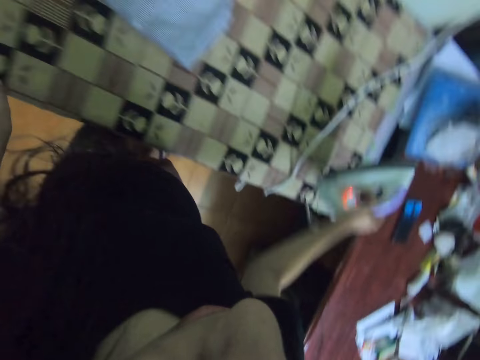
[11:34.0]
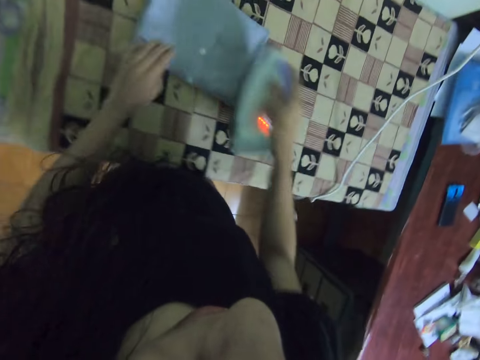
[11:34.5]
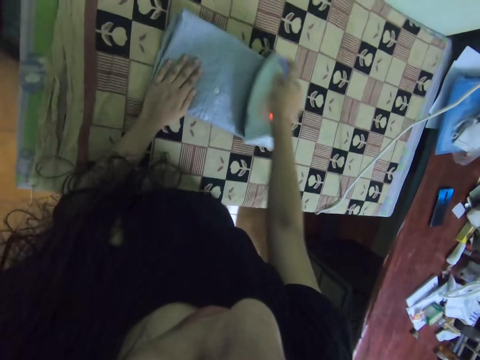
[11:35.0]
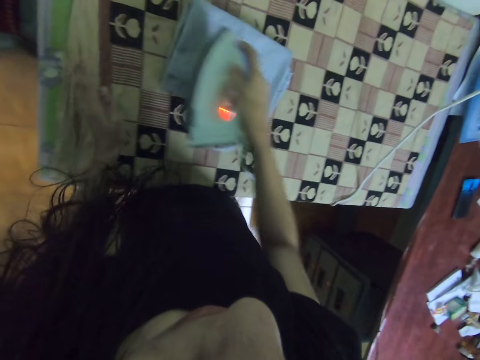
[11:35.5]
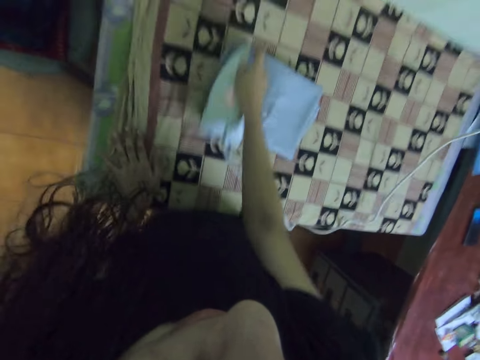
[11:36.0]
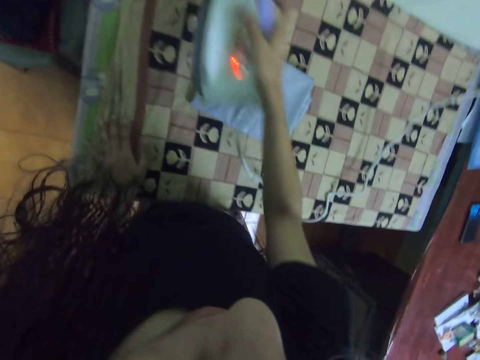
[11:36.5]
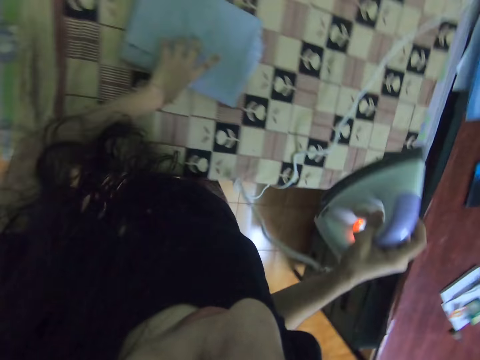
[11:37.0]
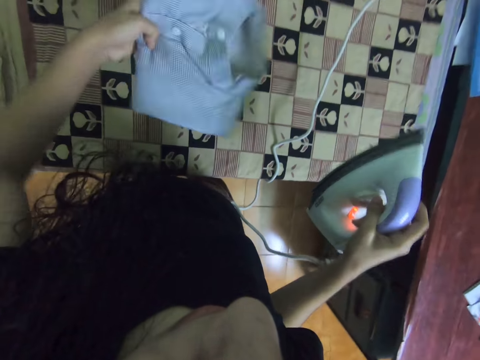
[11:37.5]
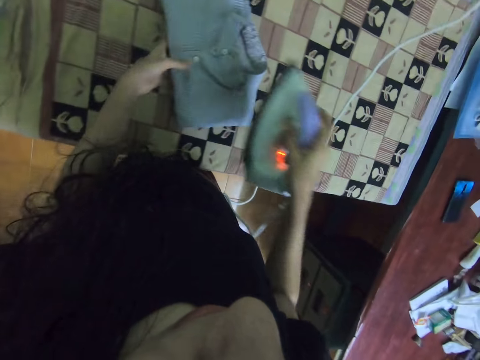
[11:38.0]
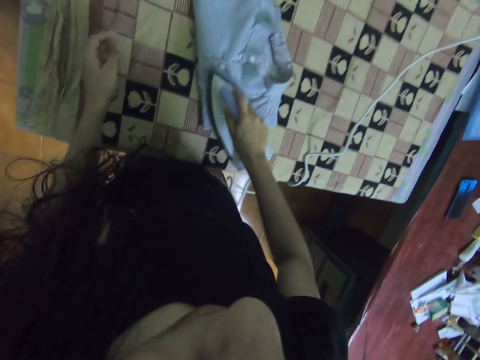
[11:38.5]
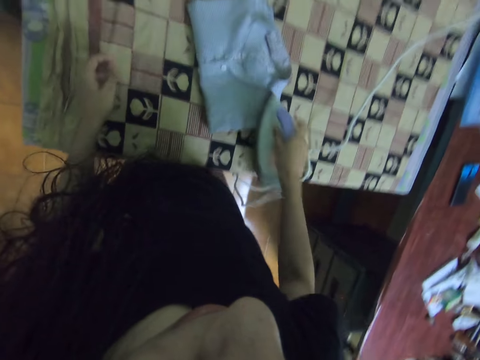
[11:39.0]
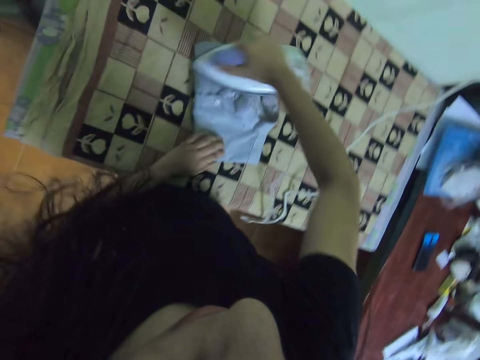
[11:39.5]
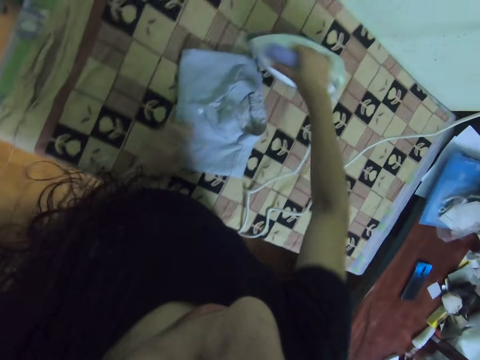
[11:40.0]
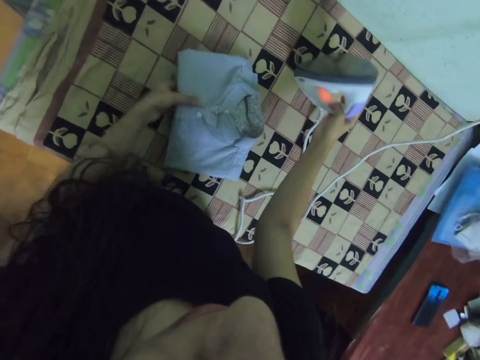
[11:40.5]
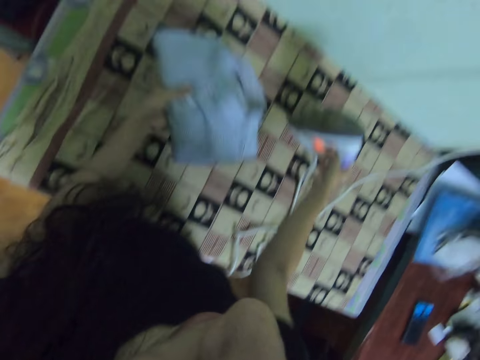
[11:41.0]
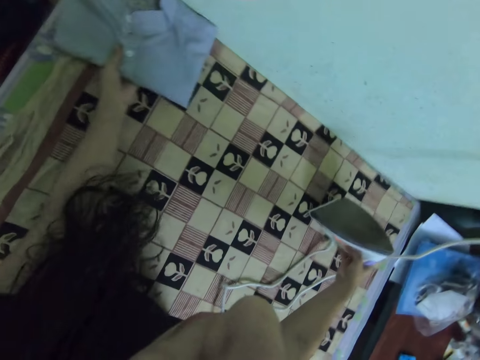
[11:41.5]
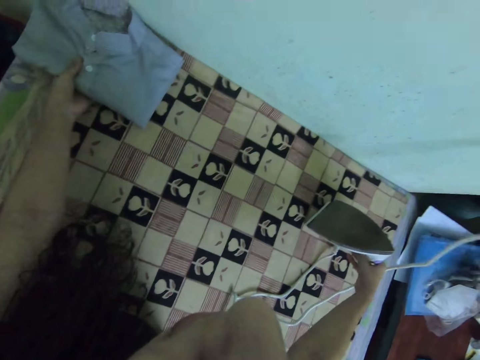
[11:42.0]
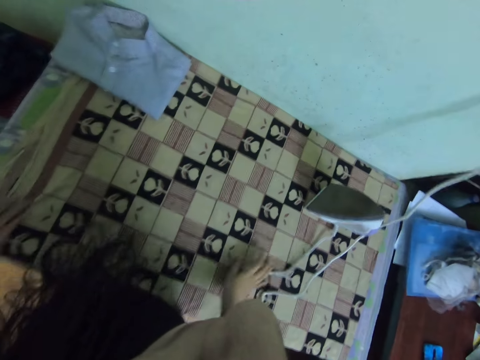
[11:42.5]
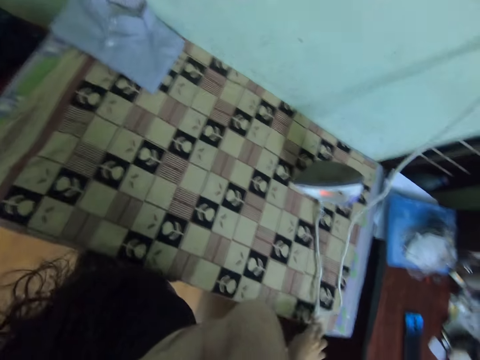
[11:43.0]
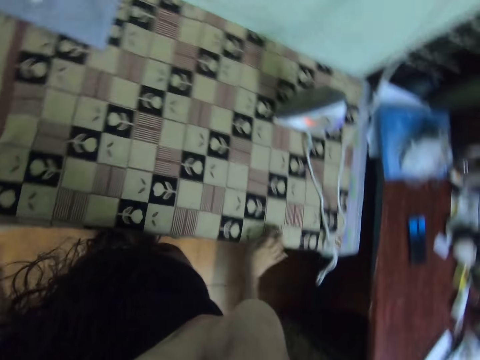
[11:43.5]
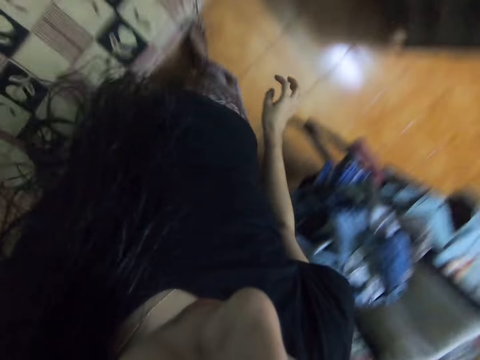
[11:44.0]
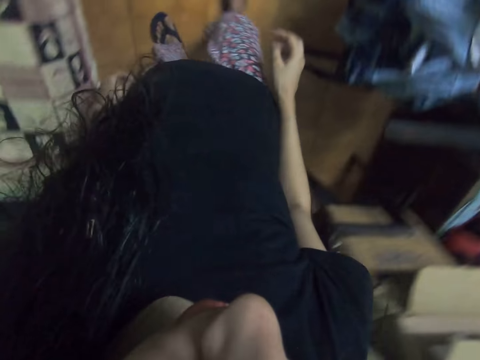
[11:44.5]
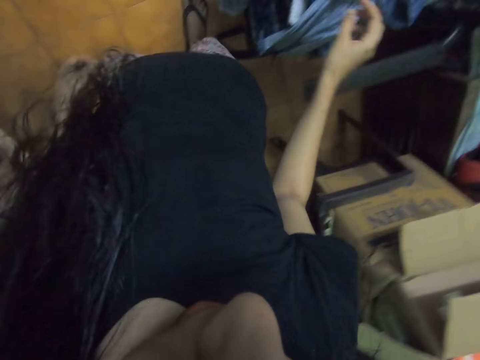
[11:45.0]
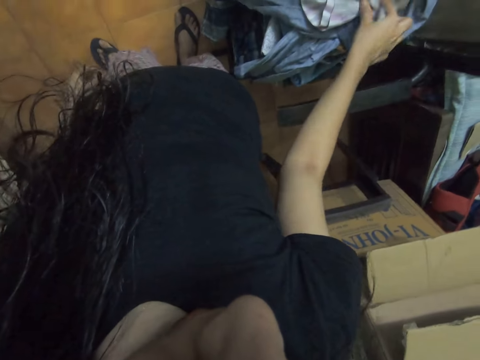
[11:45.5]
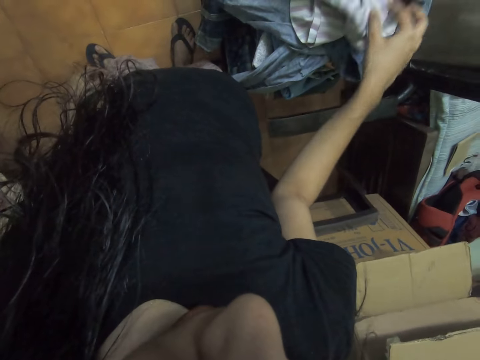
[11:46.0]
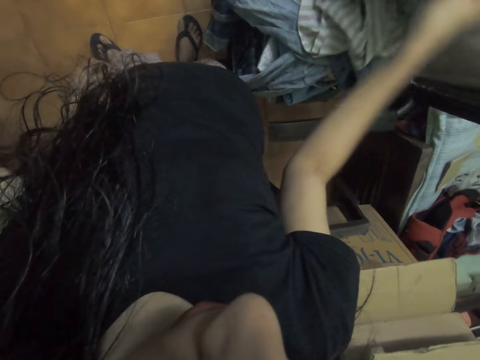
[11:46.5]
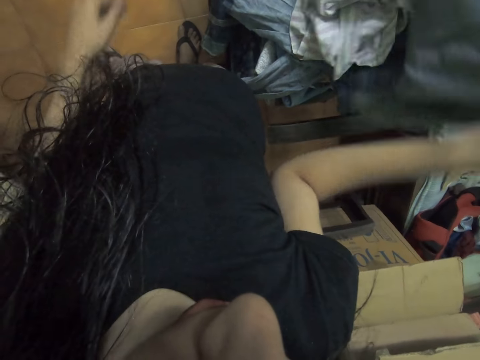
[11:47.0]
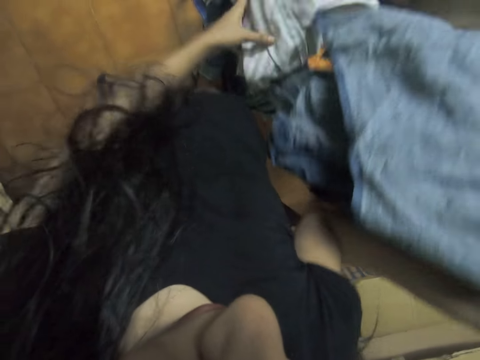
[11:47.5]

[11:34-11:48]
The camera wearer takes the iron from the table with the right hand. They iron the shirt with the right hand. They touch the table with the left hand. They iron the cloth with an iron. They turn the shirt. They remove the iron from the cloth with the right hand. They touch the cloth with the left hand. They iron the shirt with the right hand. They move the iron across the table, lift up a shirt from the table. They place the iron on the table with the right hand. They put the shirt on the table. They move the cloth on the table with the left hand. They push the cable with the right hand. They move a bit. They touch a shirt on the chair with the right hand. They pick up shirts from the chair.

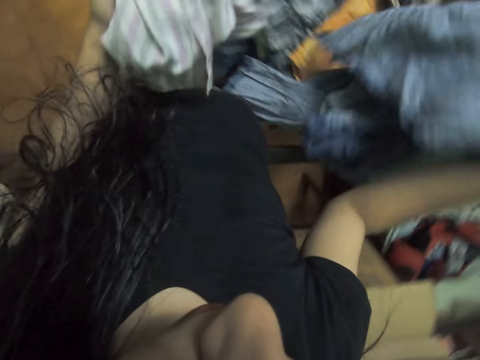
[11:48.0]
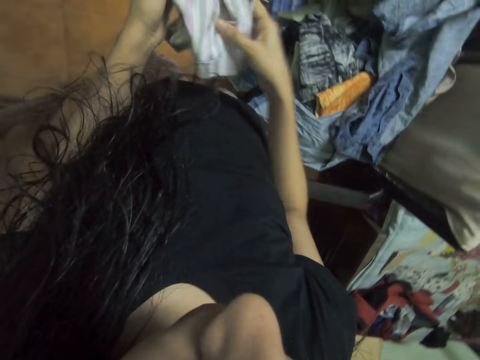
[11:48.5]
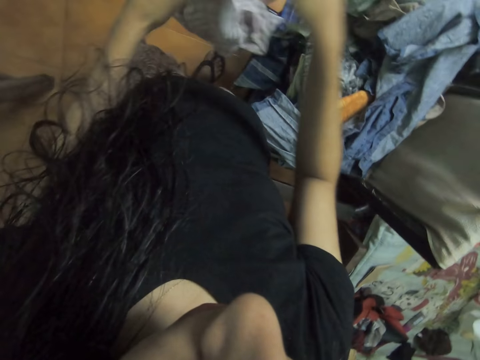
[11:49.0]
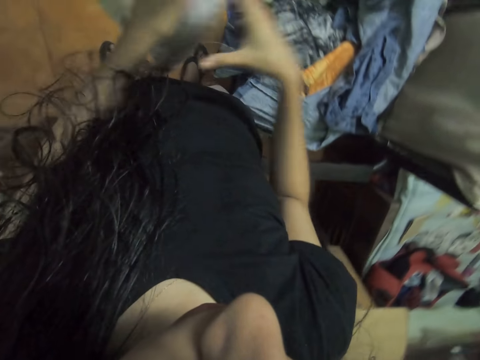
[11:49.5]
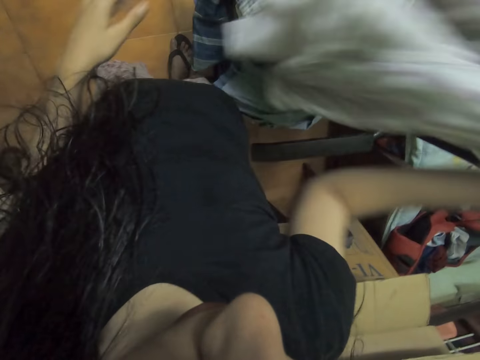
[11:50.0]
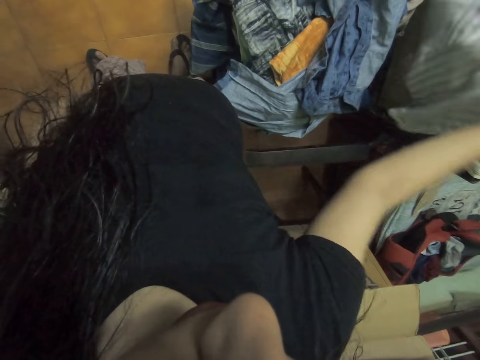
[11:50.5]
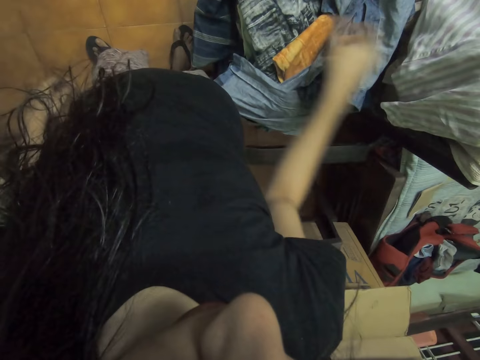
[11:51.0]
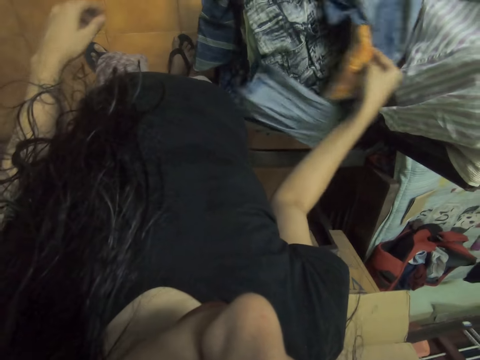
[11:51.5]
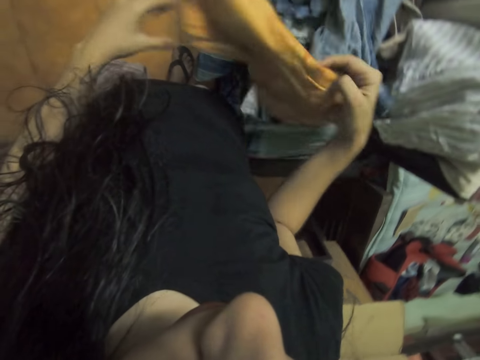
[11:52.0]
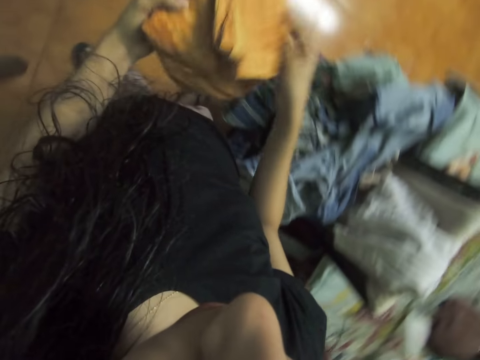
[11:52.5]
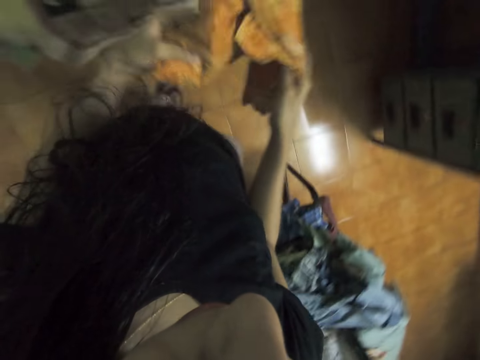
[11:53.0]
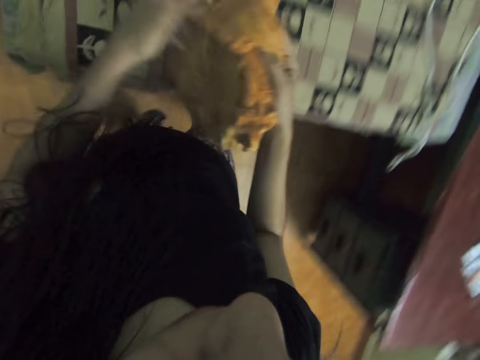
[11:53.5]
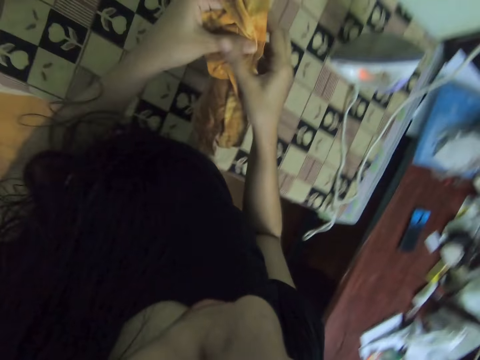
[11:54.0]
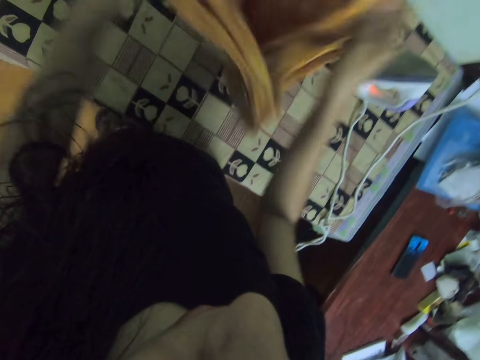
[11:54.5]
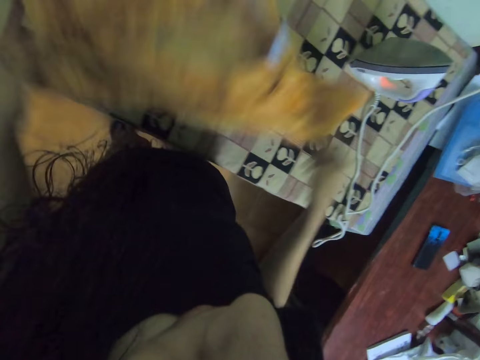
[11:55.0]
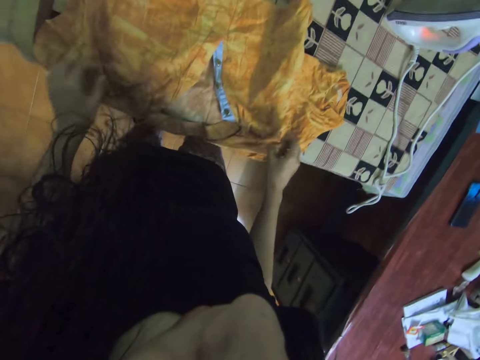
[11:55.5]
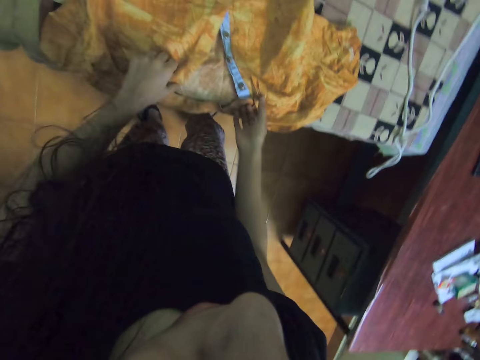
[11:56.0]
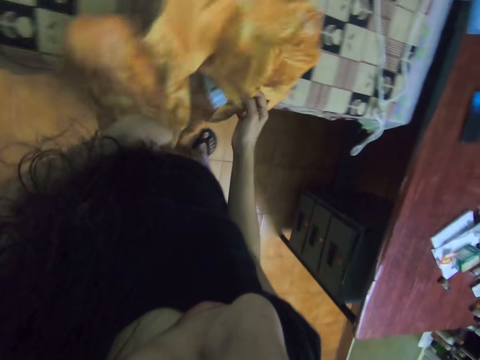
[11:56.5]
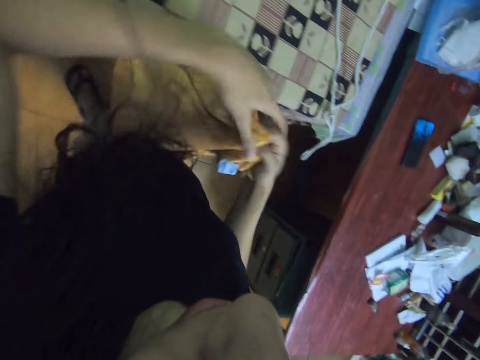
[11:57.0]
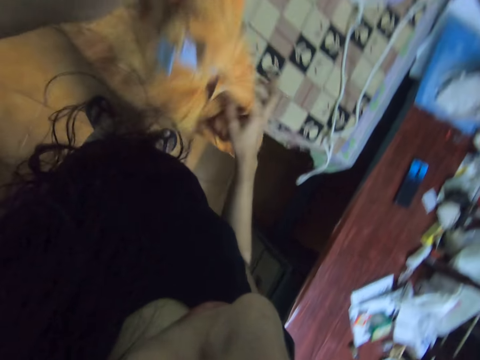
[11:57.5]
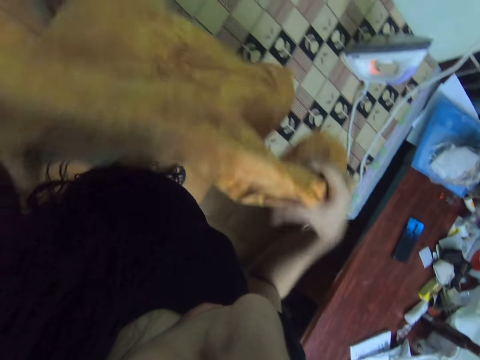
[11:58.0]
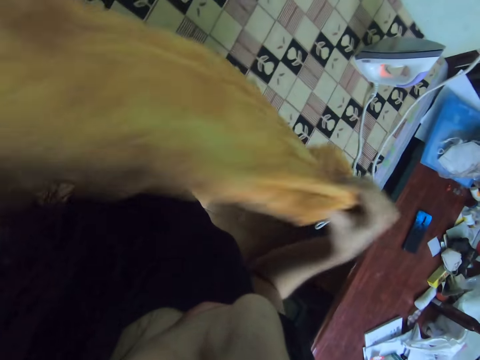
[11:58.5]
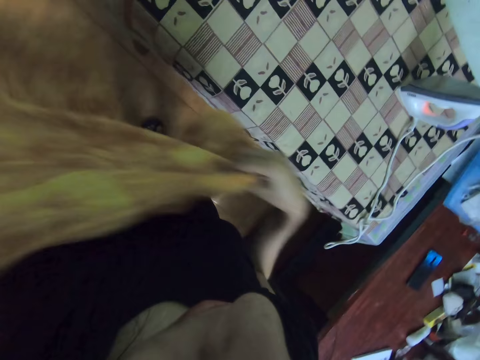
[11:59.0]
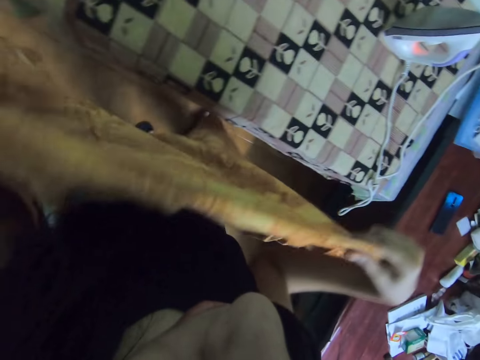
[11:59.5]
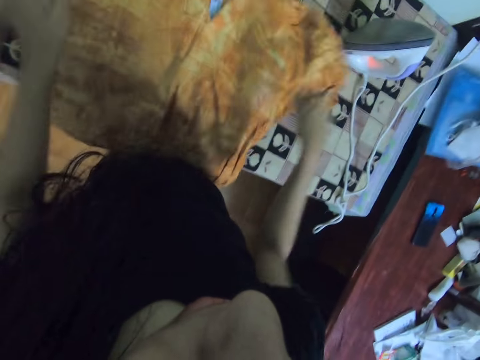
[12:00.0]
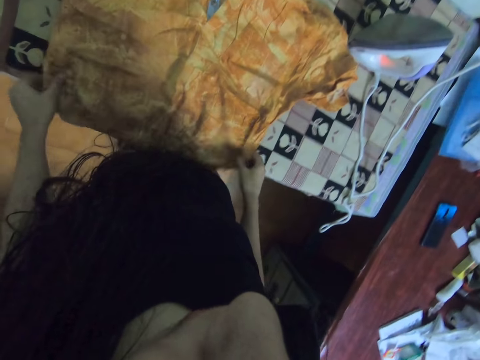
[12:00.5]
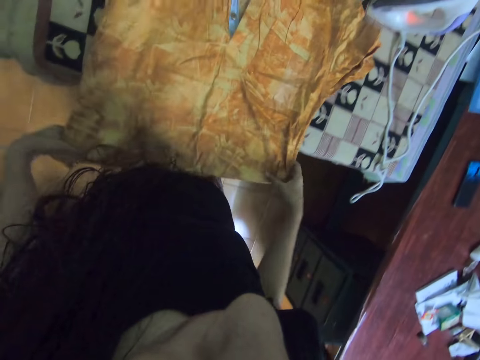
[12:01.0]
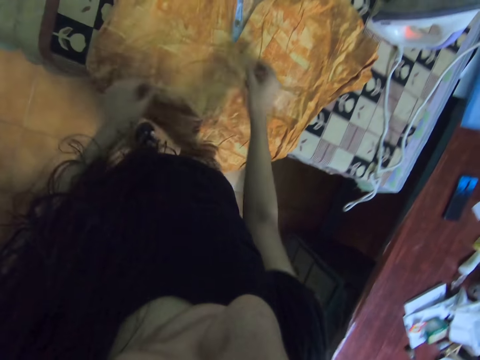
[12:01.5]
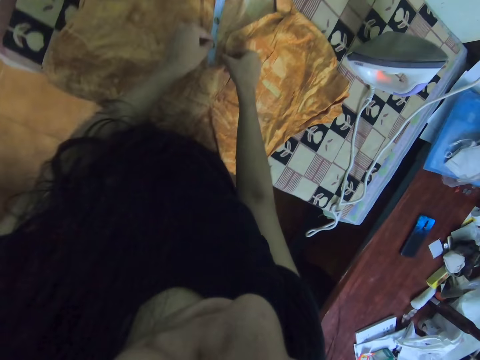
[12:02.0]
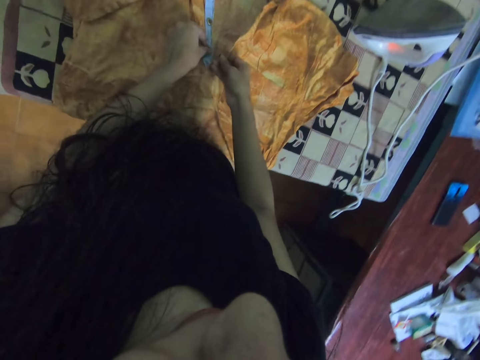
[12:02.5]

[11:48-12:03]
The camera wearer picks up a cloth with both hands. They throw a shirt. They drop the cloth with the right hand. They move the cloth with both hands. They put the shirt on the chair with the right hand. They pick up the shirt from the chair with the right hand. They hold the cloth with both hands. They unfold the shirt. They turn the cloth with both hands. They put the shirt on the table with both hands. They lift up the shirt from the table. They move the cloth with both hands. They put the shirt on the table with both hands. They straighten the shirt. They move the cloth with both hands.
